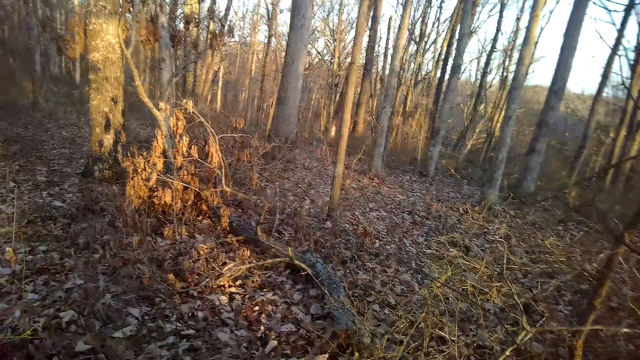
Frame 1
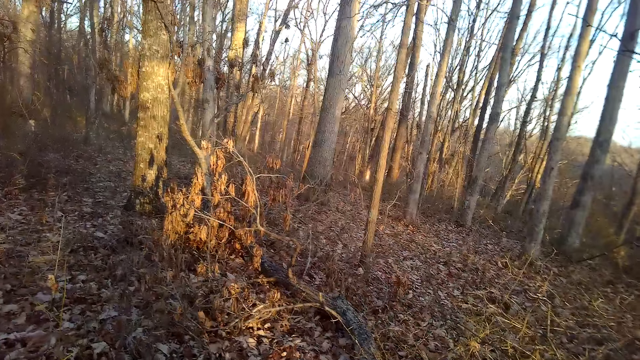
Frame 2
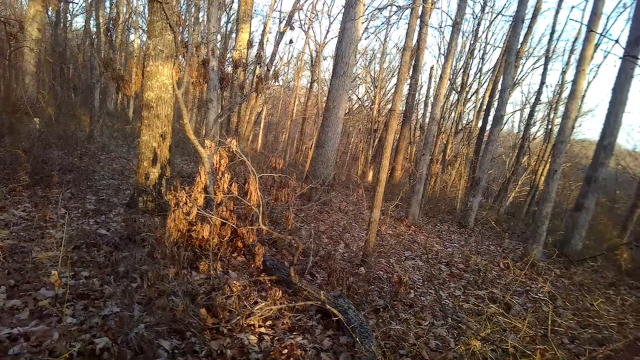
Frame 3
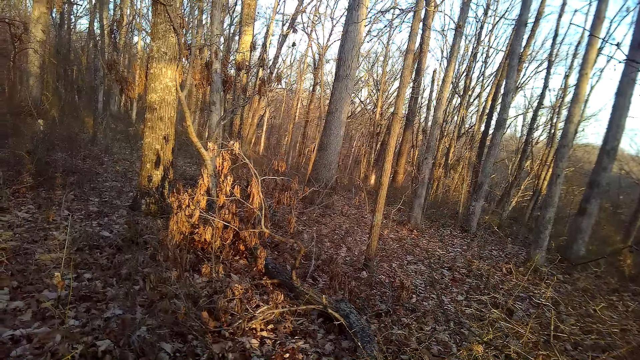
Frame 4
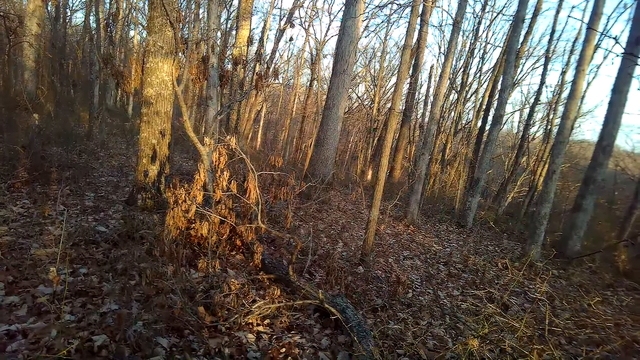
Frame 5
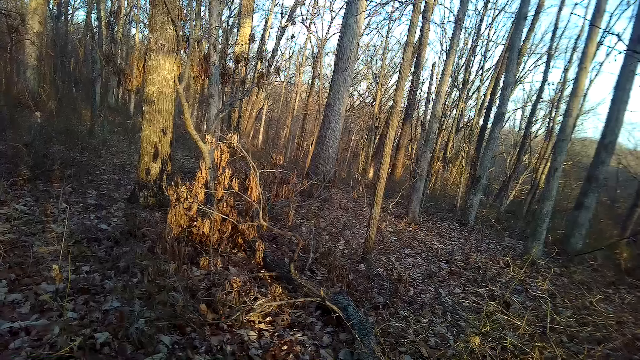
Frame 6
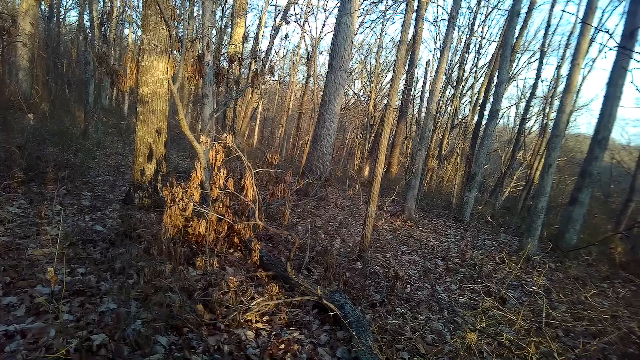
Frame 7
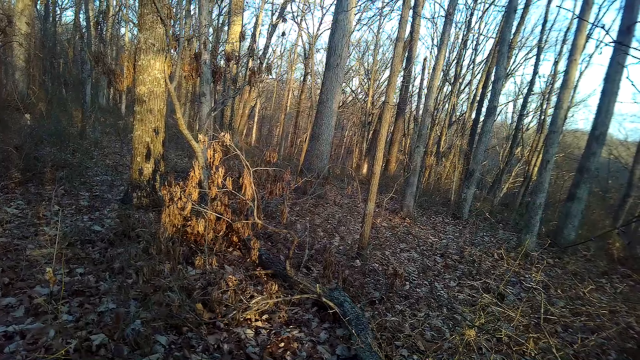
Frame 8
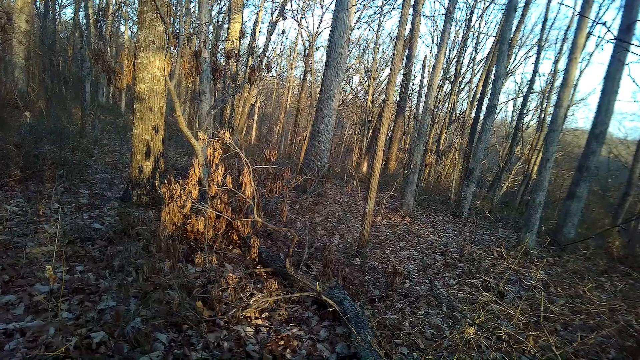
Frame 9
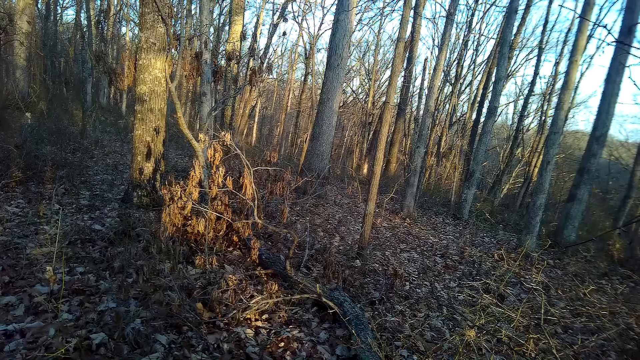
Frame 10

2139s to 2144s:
The camera wearer looks around.

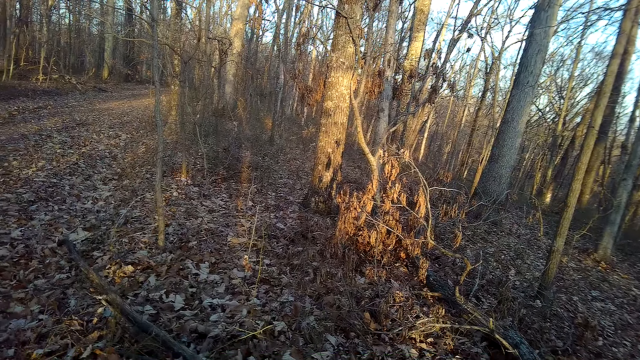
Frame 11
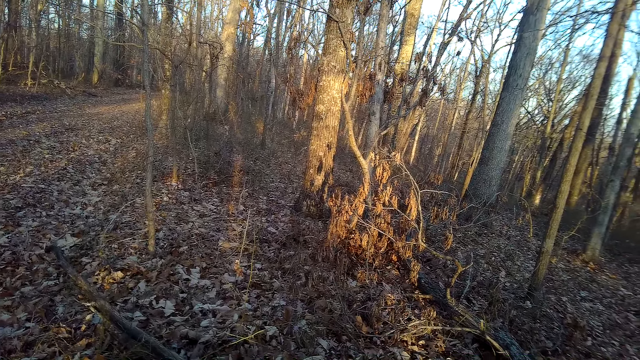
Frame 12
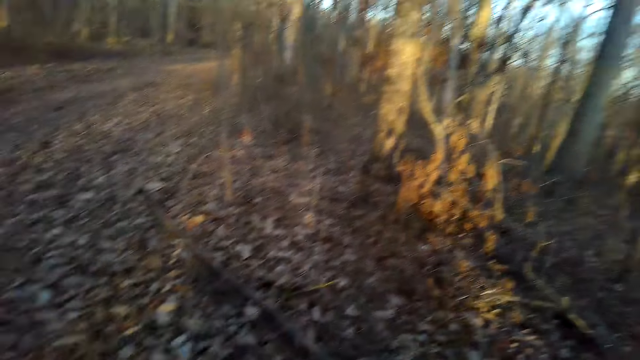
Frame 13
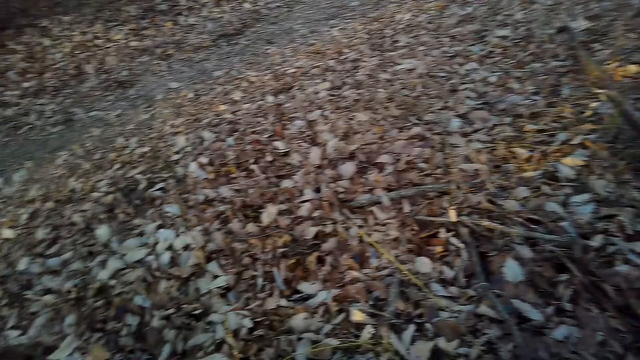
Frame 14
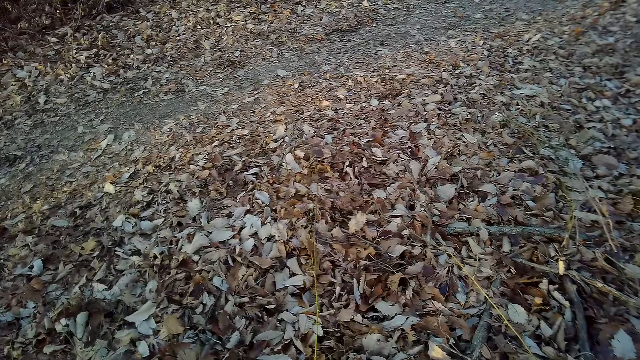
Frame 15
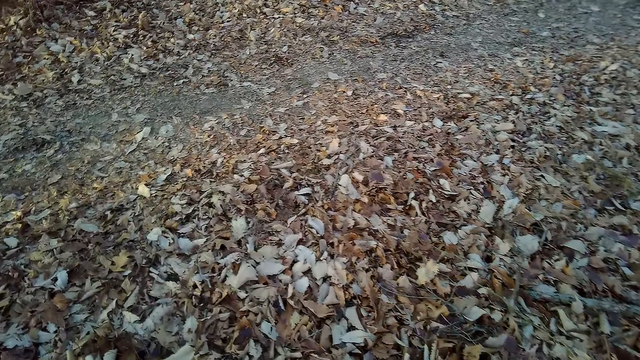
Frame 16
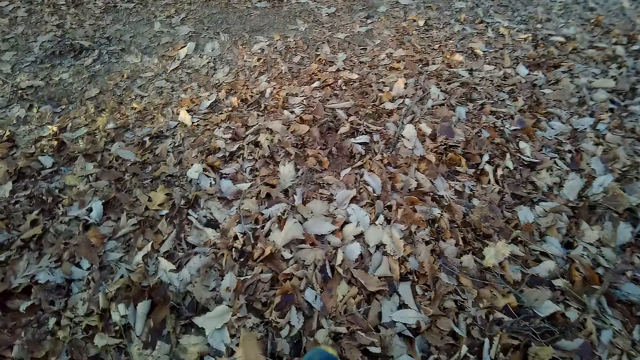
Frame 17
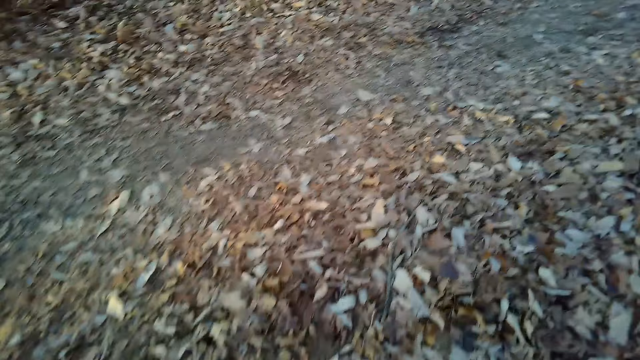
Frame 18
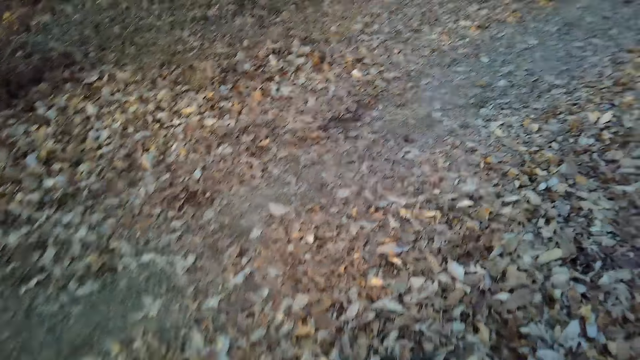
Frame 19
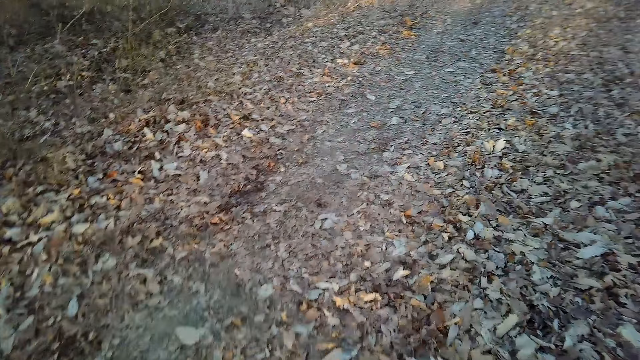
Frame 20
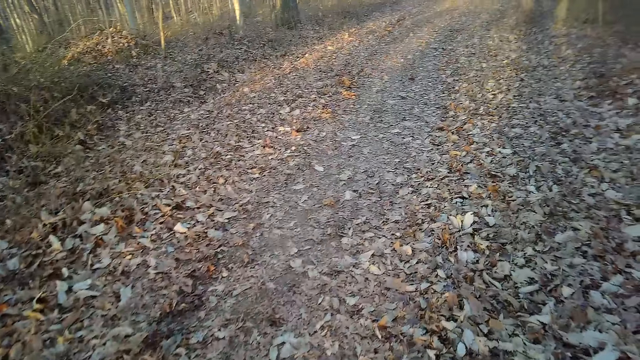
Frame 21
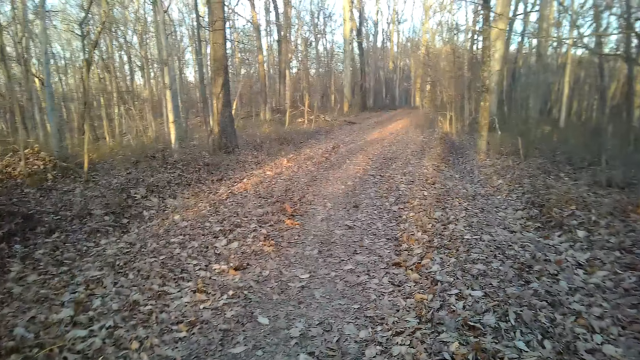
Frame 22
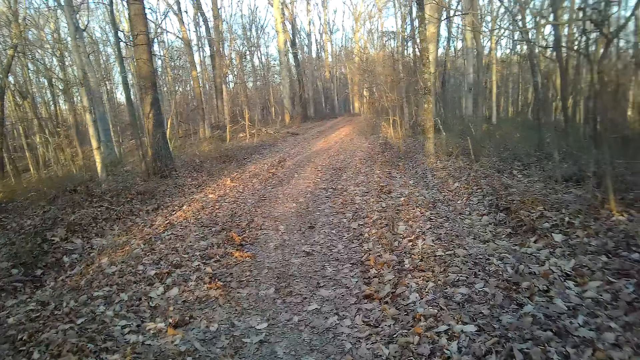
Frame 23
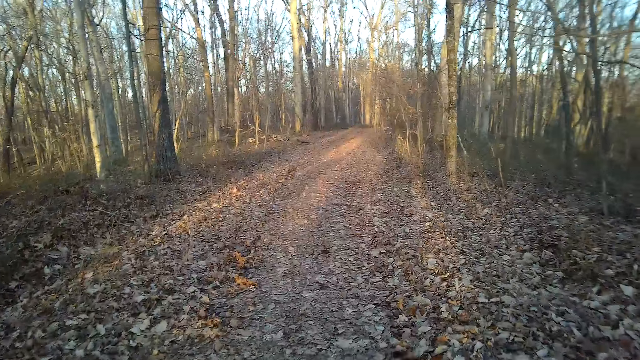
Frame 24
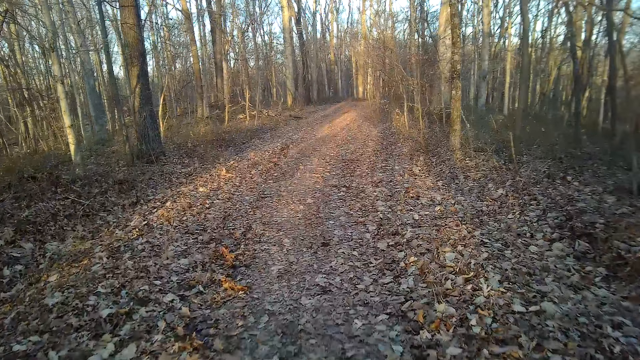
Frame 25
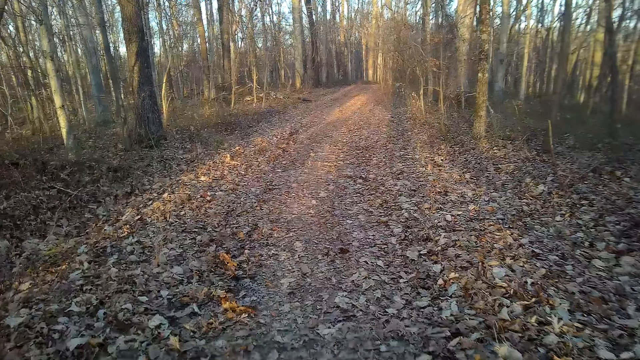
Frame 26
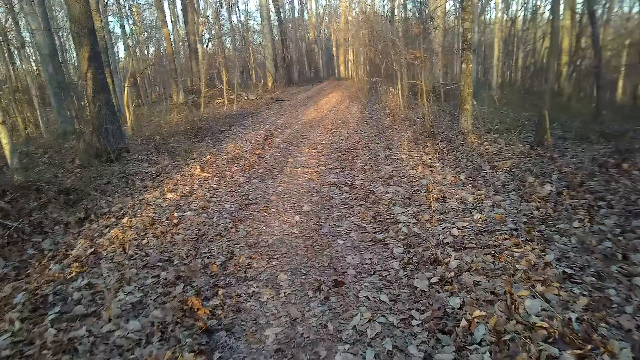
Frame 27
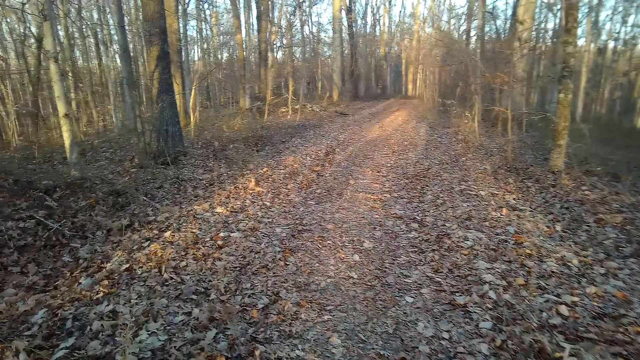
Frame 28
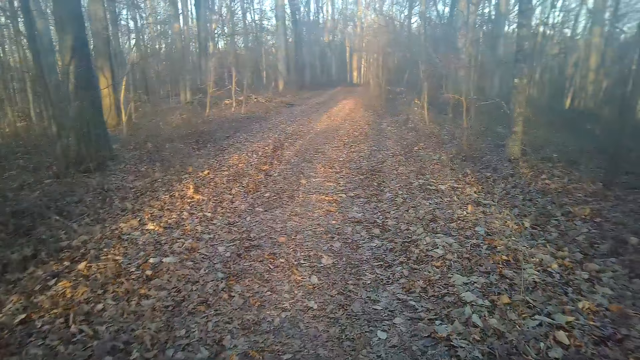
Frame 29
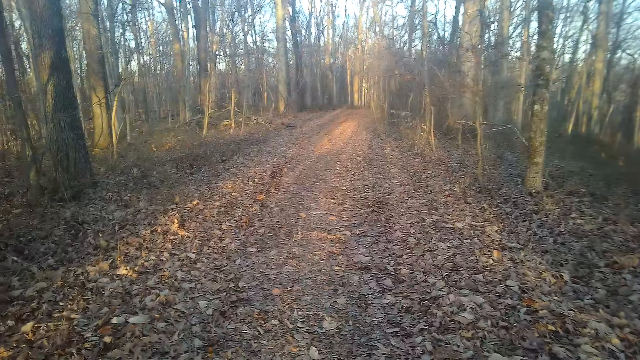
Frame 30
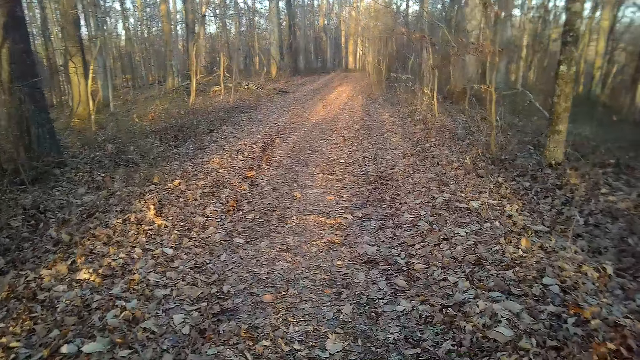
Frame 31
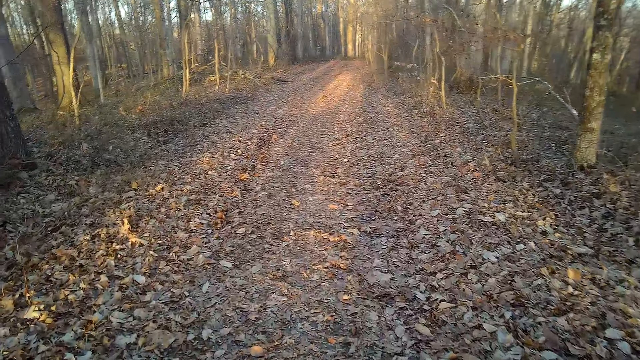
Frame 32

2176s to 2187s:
The camera wearer looks around. They walk in the forest.

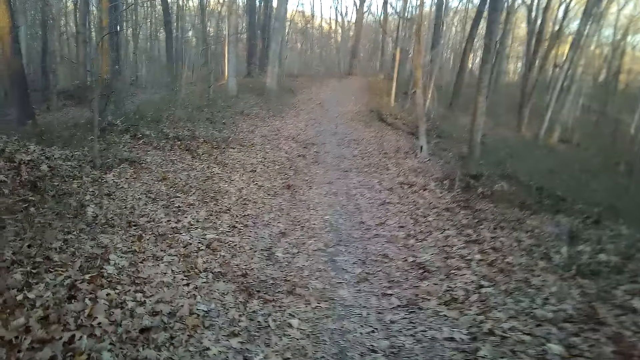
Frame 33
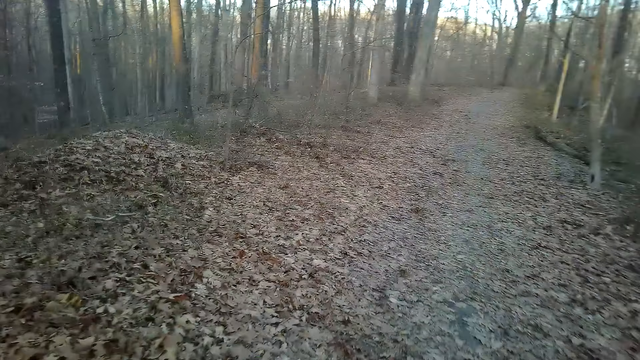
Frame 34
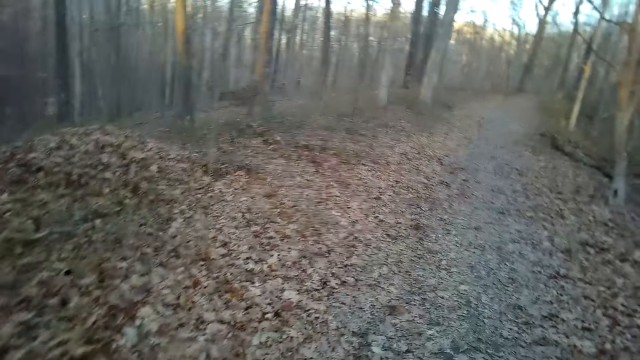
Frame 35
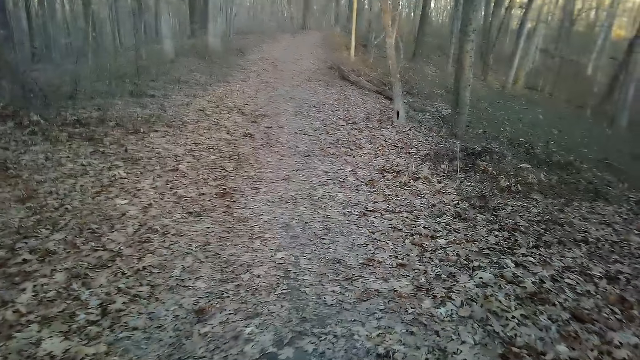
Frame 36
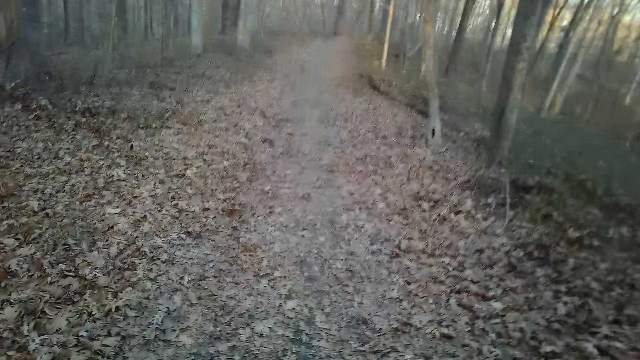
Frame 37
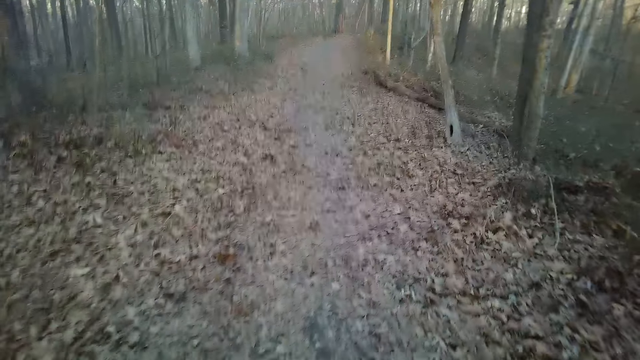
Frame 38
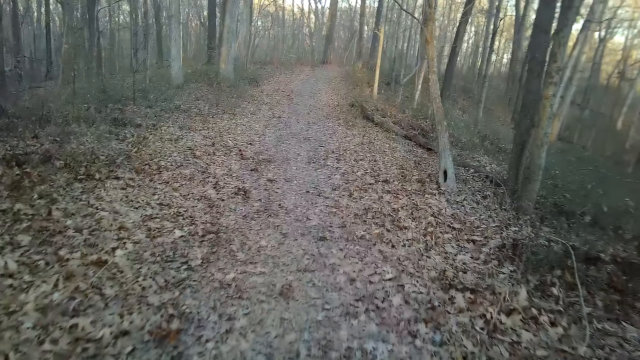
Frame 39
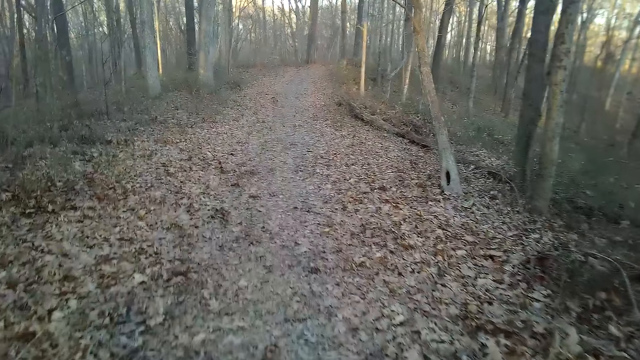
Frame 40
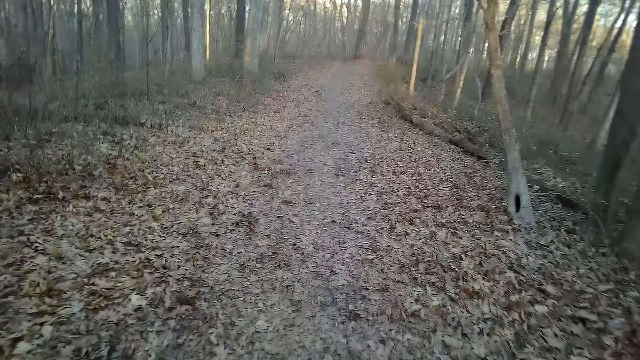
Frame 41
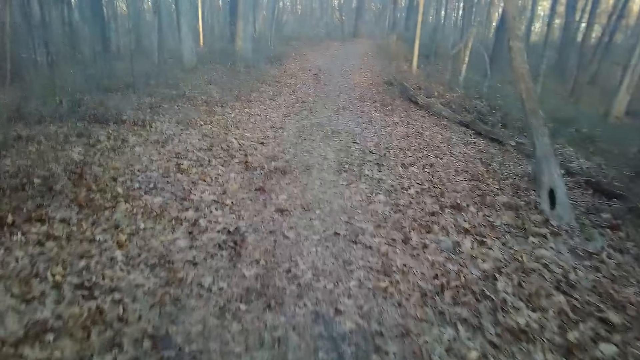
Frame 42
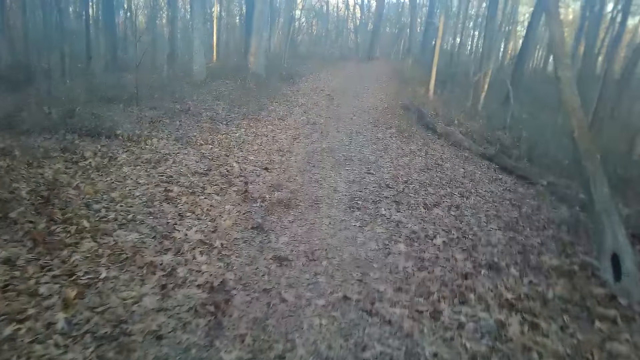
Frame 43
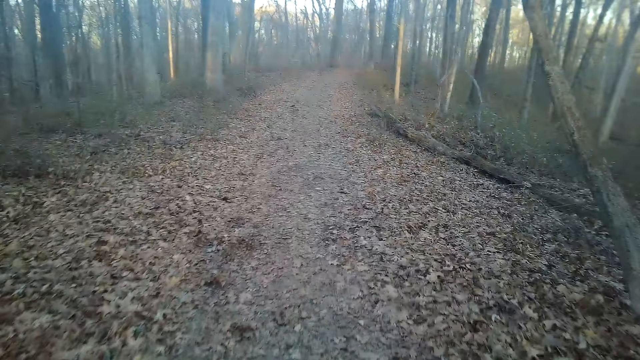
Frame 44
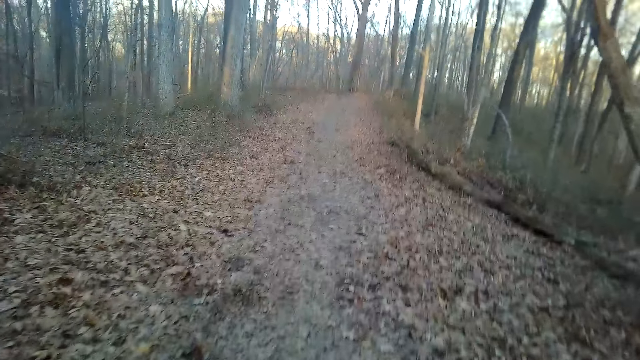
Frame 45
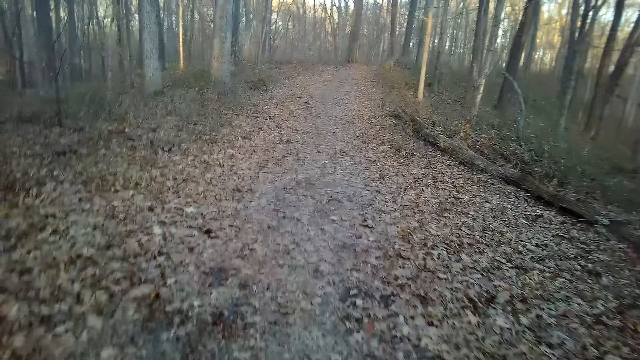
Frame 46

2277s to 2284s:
The camera wearer looks around.
